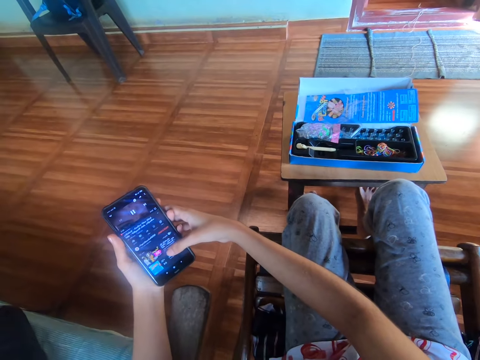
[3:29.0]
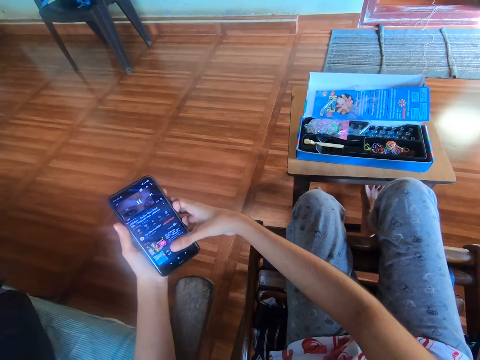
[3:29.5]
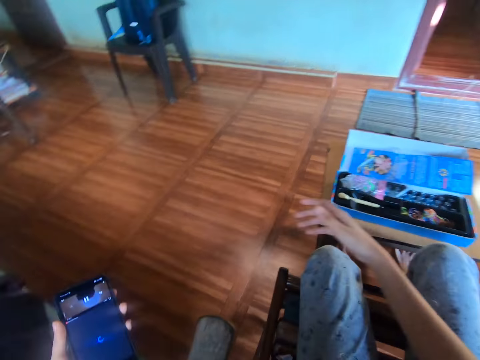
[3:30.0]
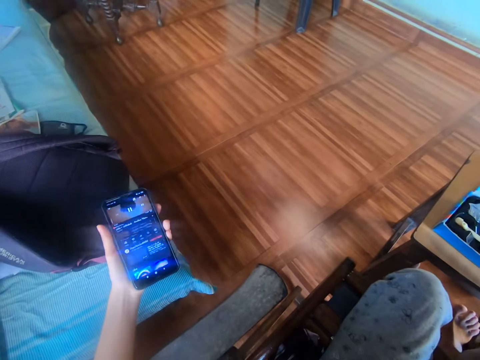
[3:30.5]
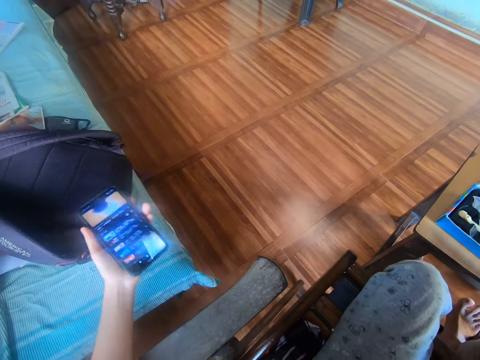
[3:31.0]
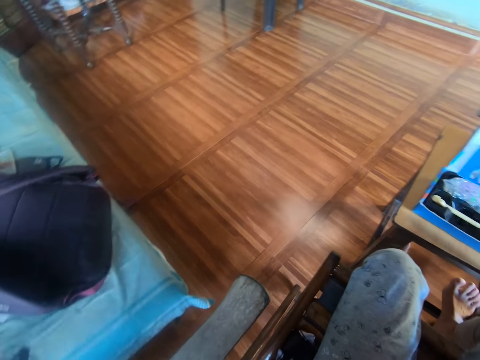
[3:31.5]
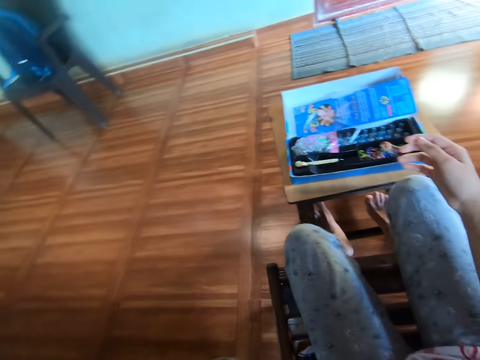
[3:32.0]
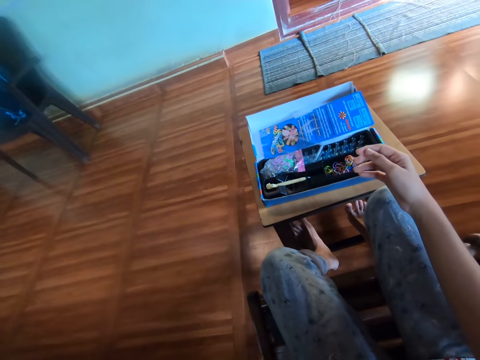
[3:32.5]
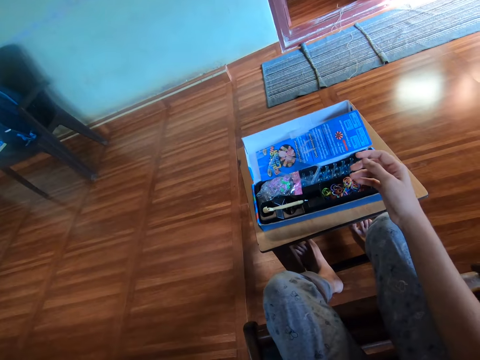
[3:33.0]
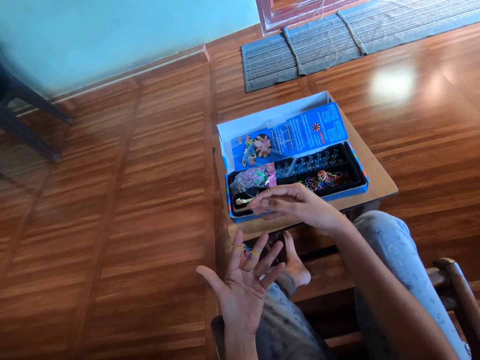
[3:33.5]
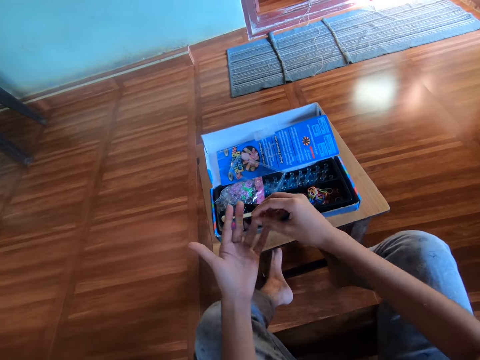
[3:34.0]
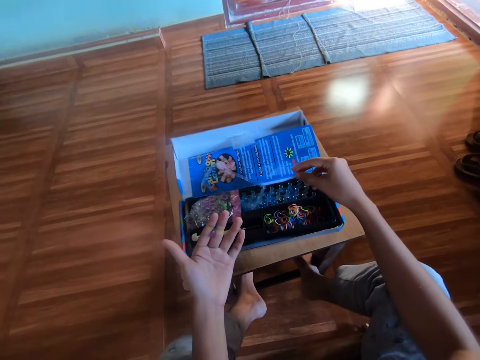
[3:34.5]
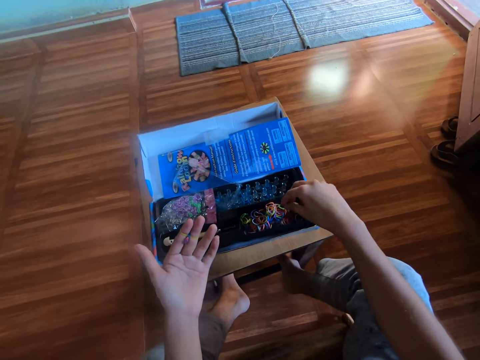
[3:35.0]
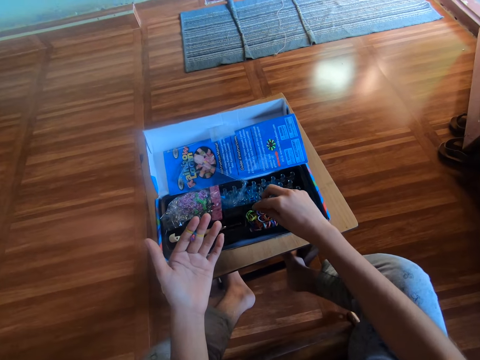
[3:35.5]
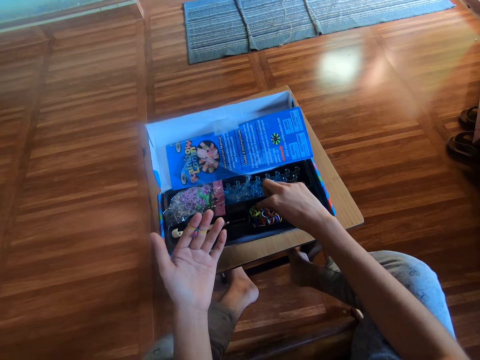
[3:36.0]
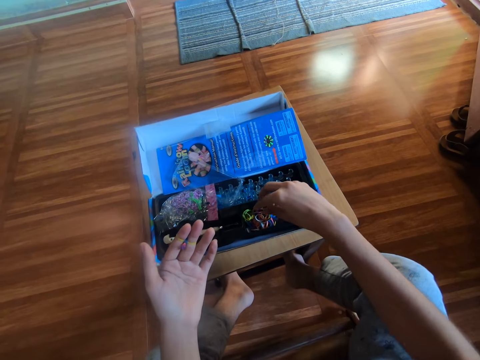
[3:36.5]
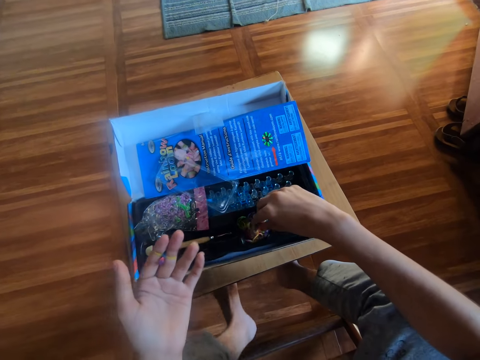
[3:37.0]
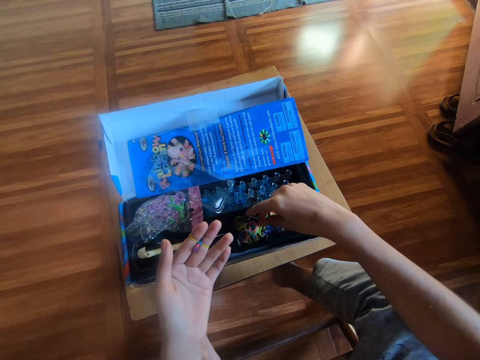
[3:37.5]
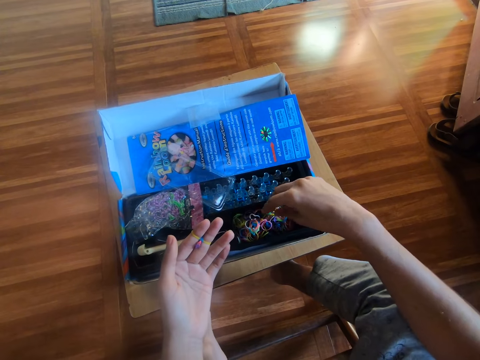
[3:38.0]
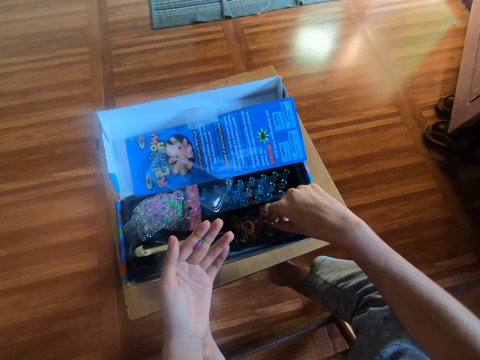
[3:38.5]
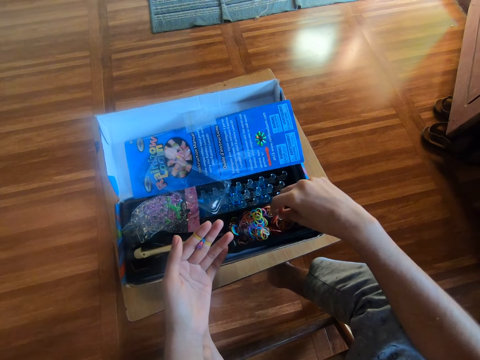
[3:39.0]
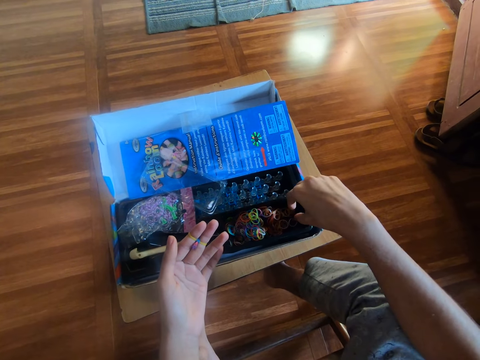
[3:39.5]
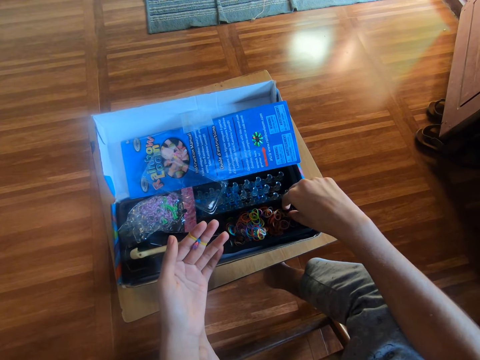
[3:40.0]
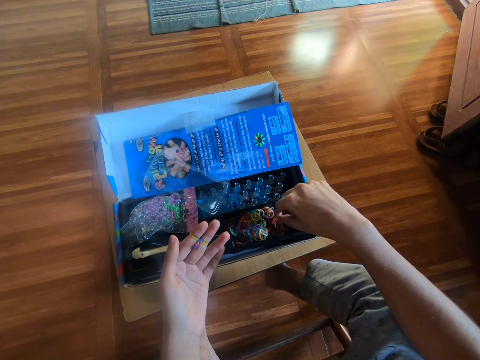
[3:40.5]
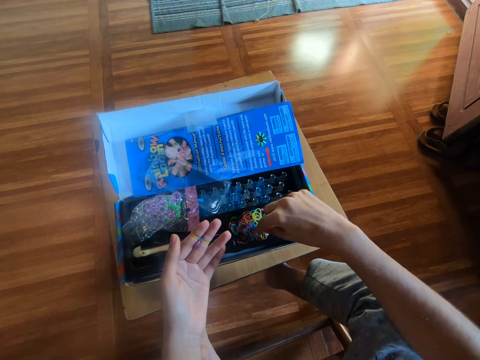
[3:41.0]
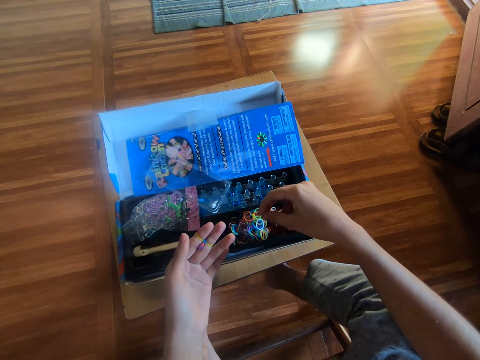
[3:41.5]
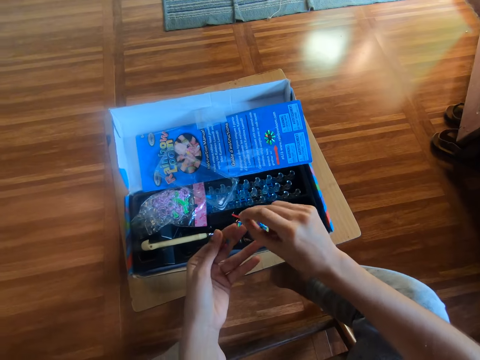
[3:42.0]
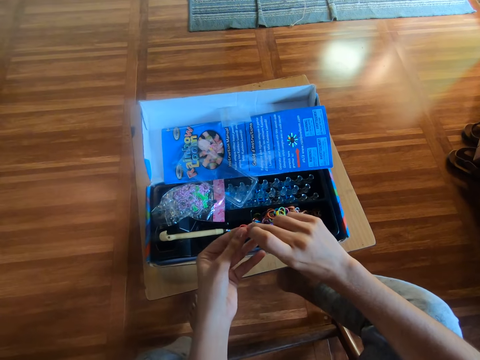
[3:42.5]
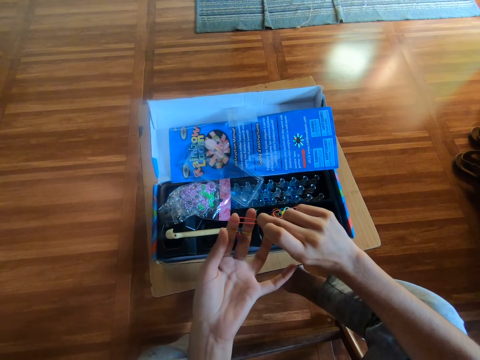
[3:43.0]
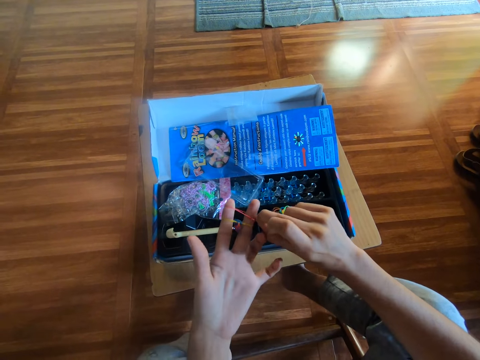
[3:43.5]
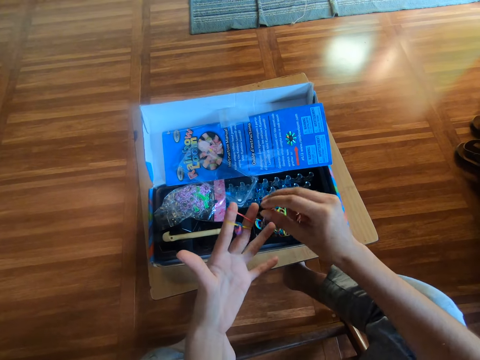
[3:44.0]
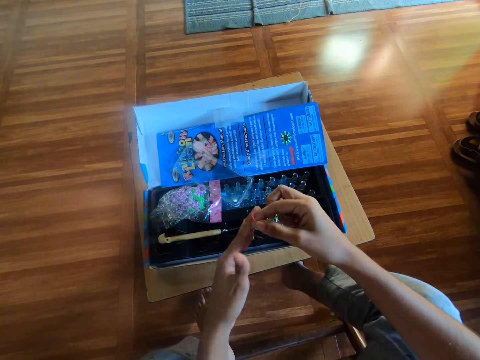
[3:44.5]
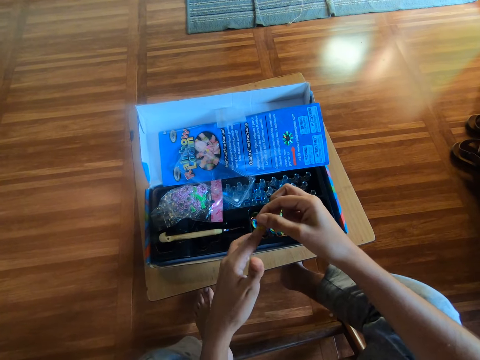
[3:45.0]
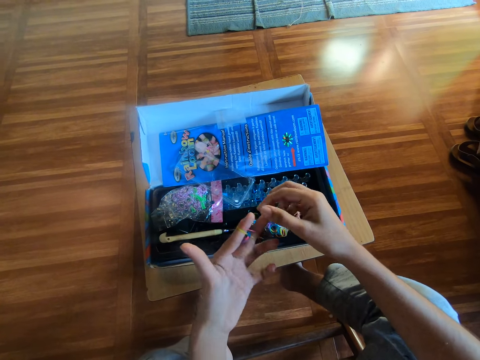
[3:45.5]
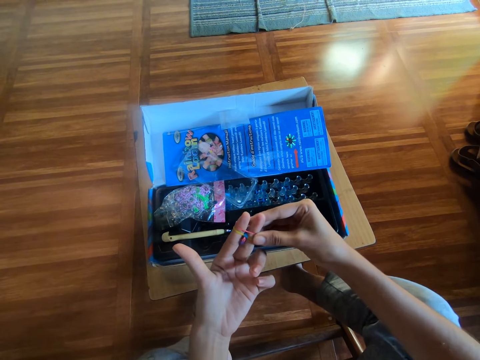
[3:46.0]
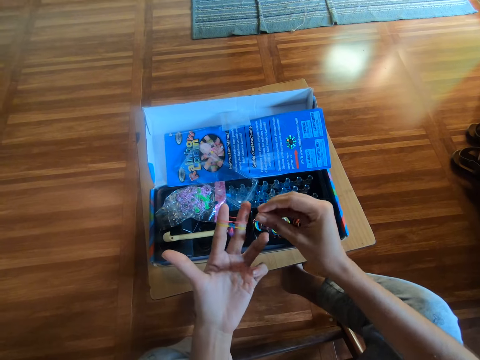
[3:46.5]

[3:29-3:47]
The camera wearer drops the phone on the cushion chair with his left hand. He looks around. He touches a rubber band. He inspects the rubber bands with his right hand. He picks up another rubber band with his right hand. He ties the rubber band on the fingers. He makes the craft on his left hand with the rubber band in his right hand.

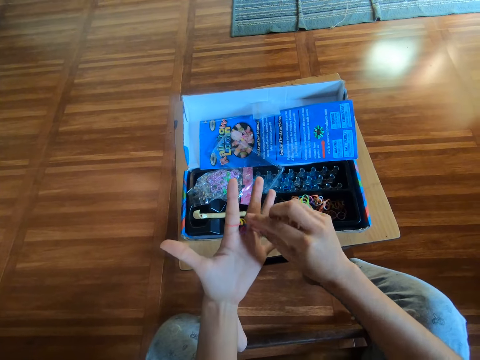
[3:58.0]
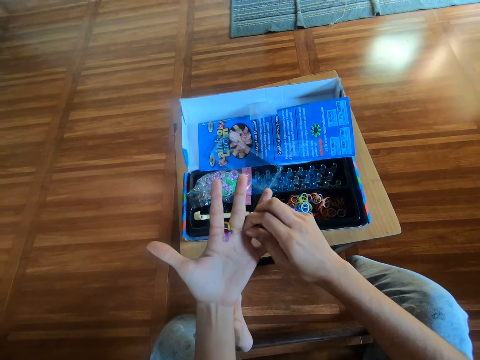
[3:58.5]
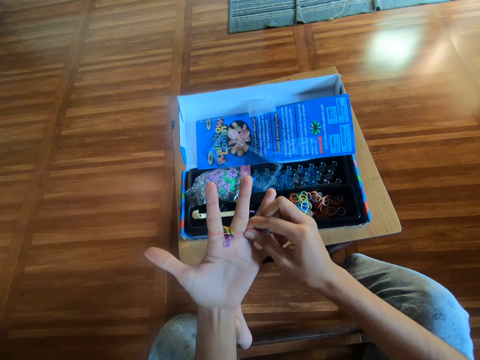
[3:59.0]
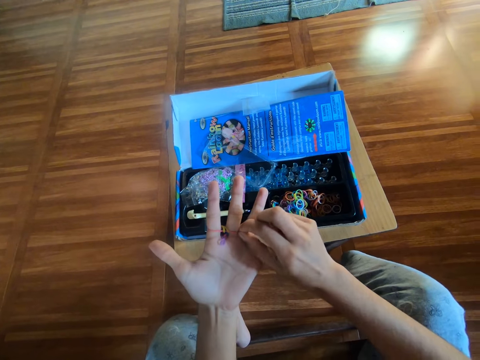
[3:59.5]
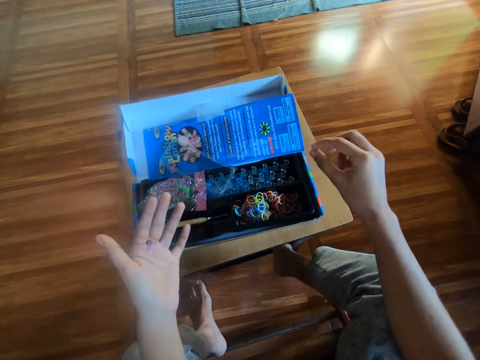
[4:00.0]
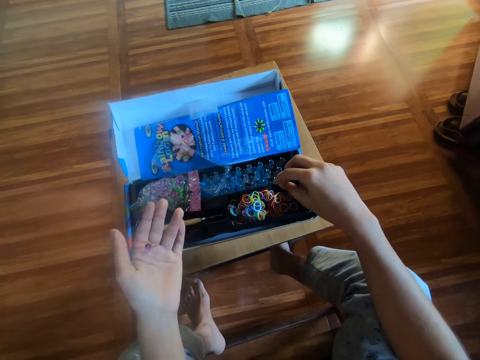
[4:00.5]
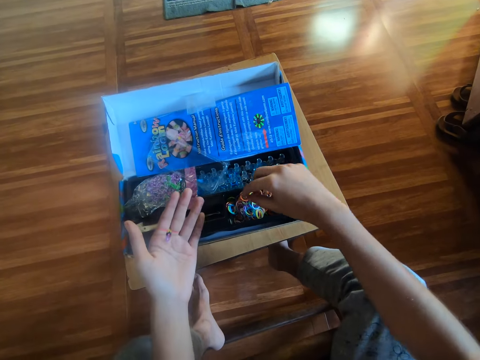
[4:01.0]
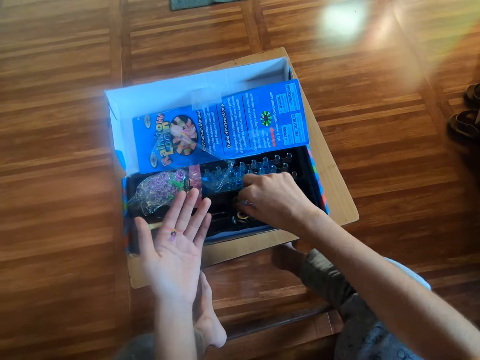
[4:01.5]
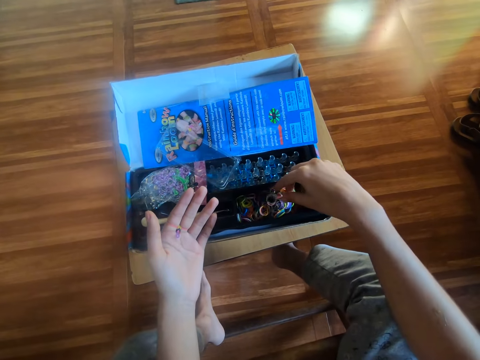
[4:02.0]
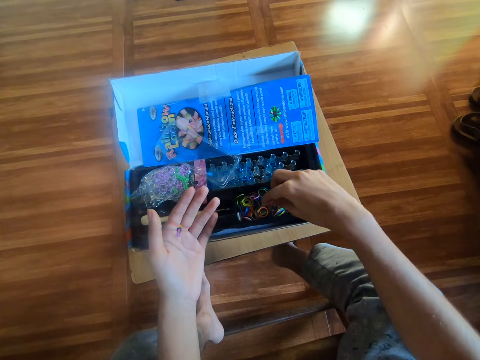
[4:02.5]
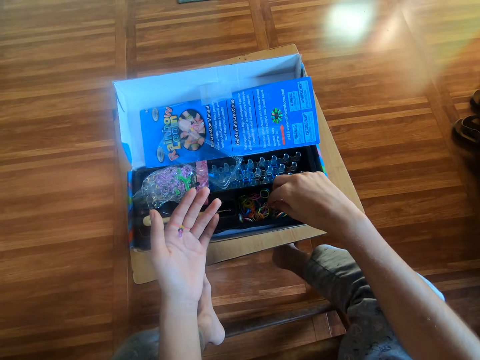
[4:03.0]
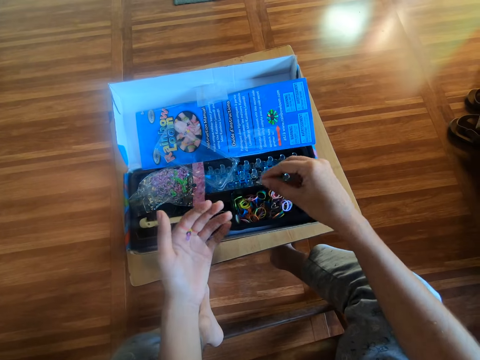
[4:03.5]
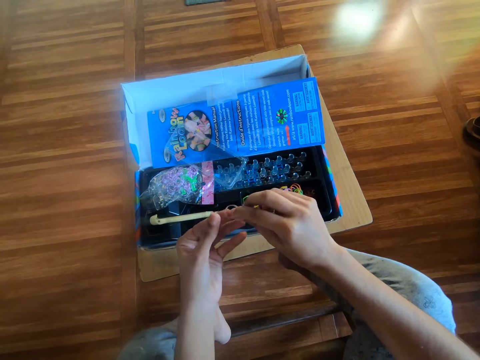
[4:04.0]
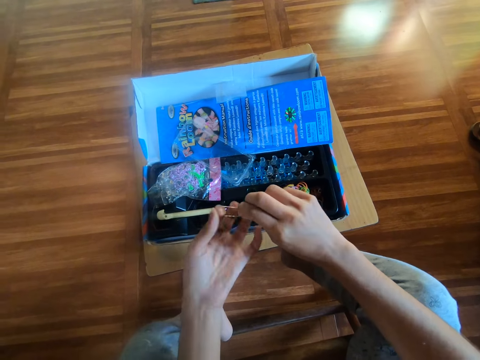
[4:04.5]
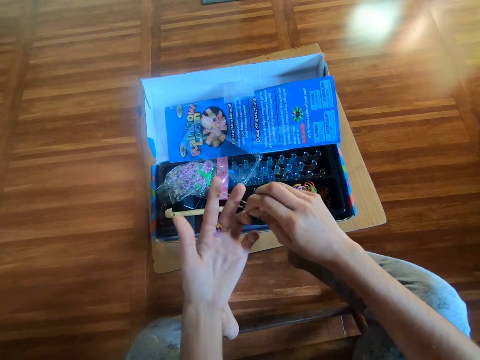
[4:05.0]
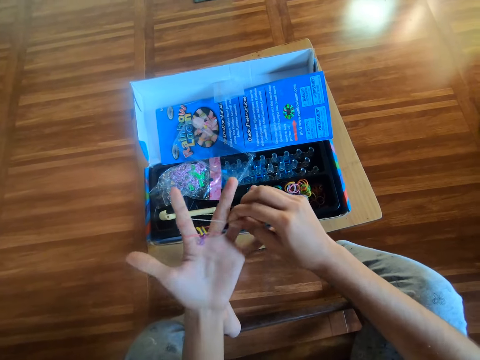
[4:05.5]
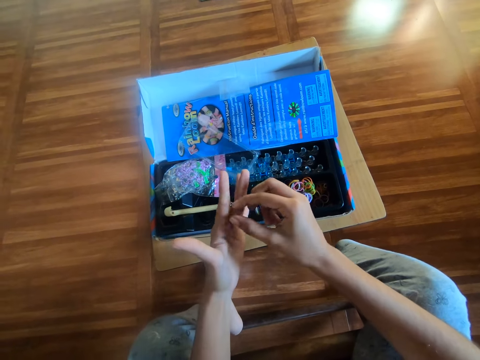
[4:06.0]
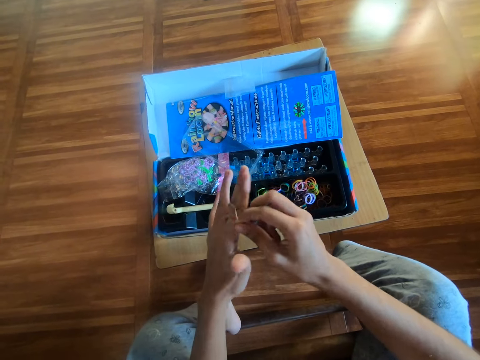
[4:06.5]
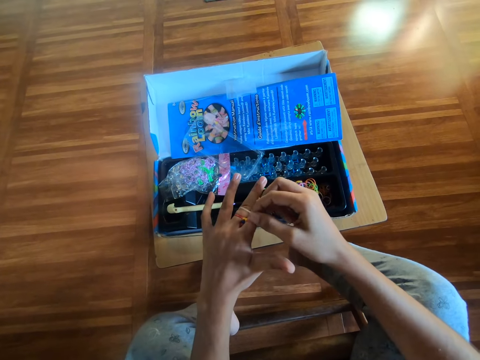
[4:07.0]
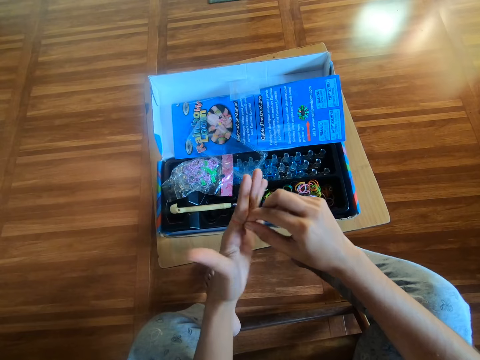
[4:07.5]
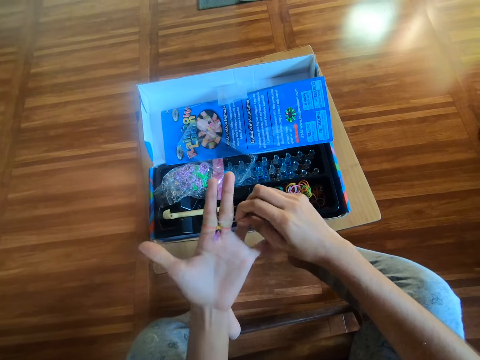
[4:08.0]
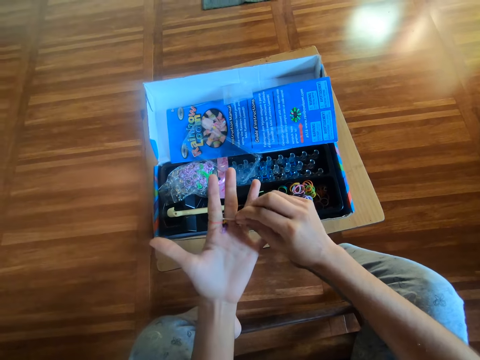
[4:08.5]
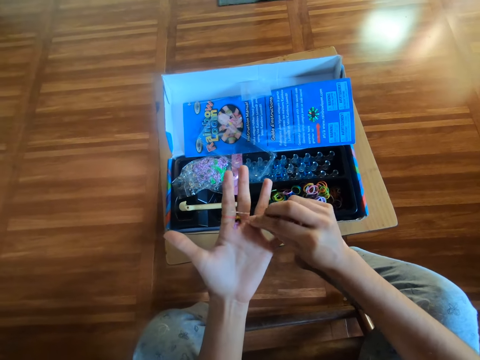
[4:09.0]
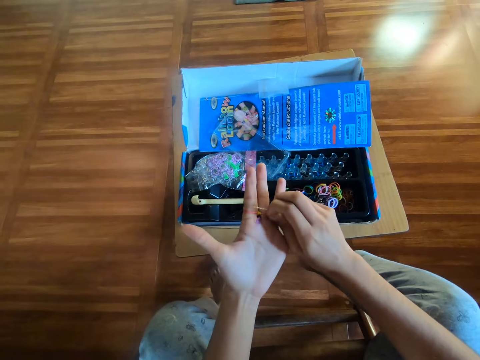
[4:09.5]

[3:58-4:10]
The camera wearer touches a rubber band. He inspects the rubber bands with his right hand. He picks up another rubber band with his right hand. He makes the craft on his left hand with the rubber band in his right hand. He ties the rubber band on the fingers.
